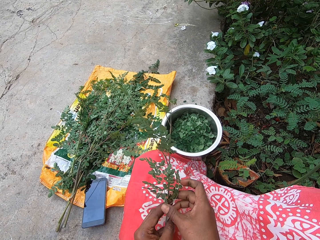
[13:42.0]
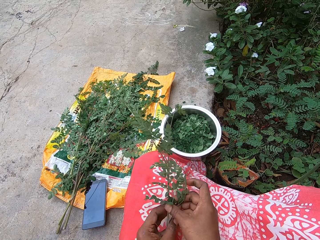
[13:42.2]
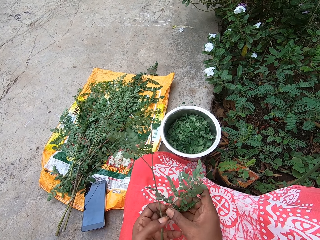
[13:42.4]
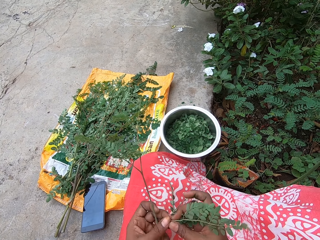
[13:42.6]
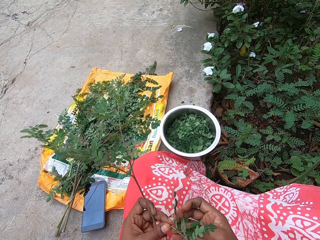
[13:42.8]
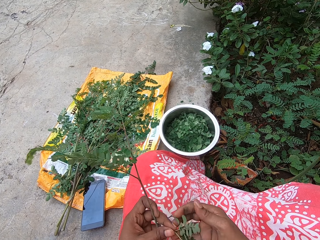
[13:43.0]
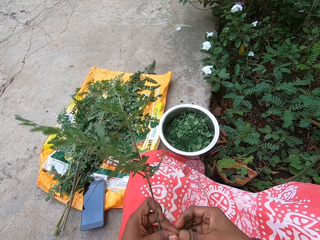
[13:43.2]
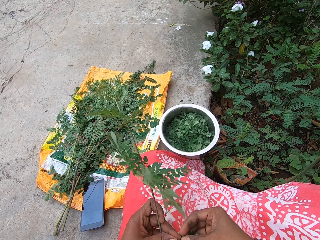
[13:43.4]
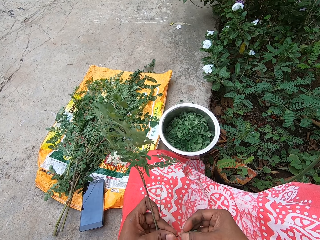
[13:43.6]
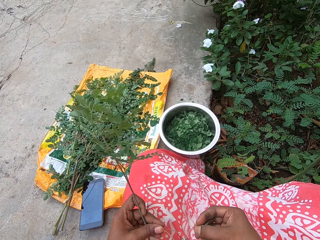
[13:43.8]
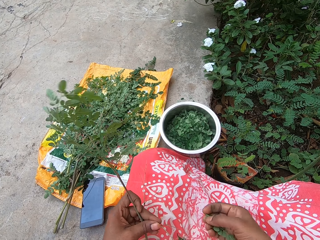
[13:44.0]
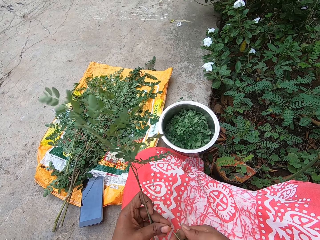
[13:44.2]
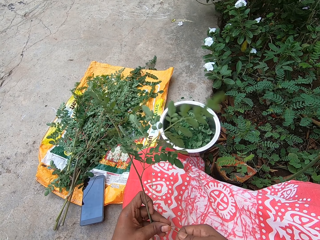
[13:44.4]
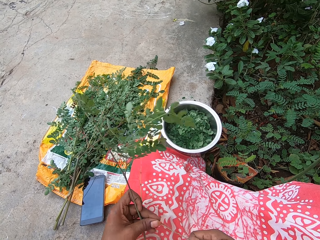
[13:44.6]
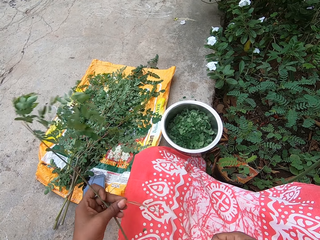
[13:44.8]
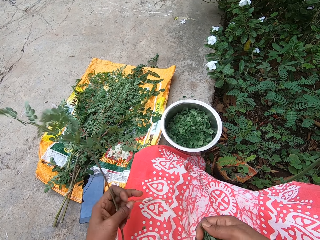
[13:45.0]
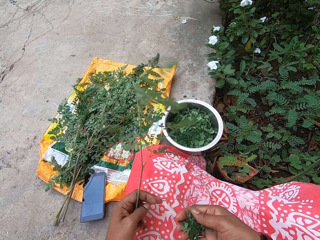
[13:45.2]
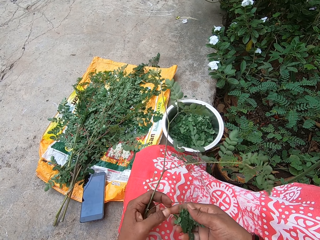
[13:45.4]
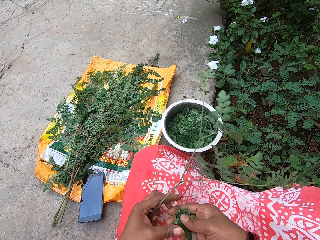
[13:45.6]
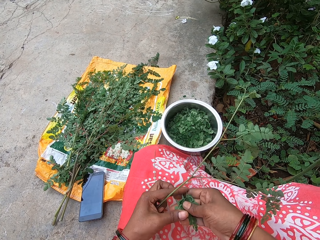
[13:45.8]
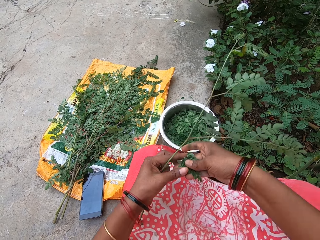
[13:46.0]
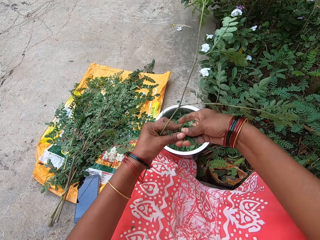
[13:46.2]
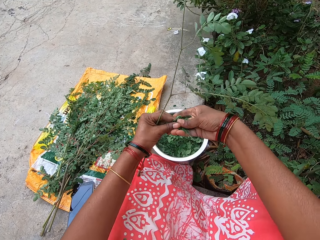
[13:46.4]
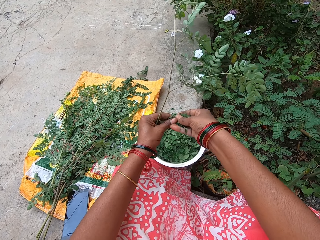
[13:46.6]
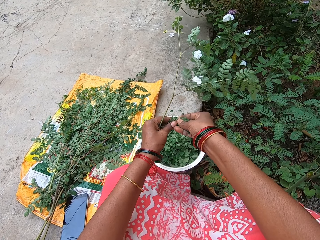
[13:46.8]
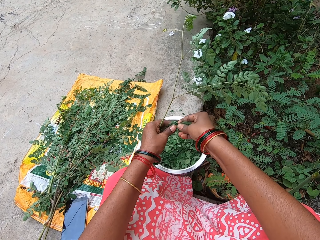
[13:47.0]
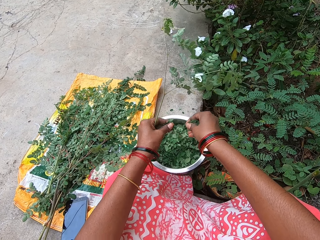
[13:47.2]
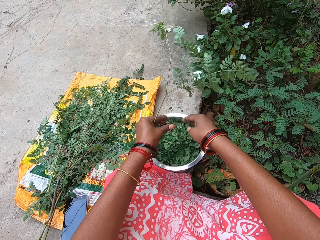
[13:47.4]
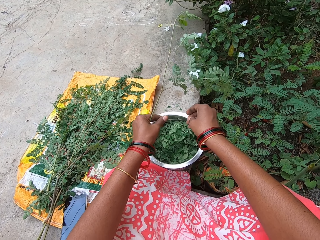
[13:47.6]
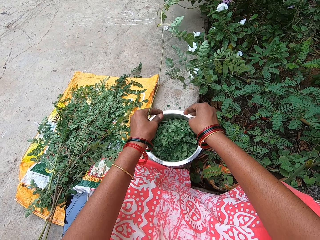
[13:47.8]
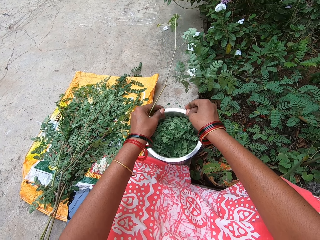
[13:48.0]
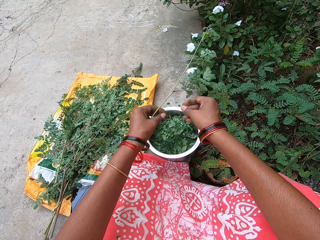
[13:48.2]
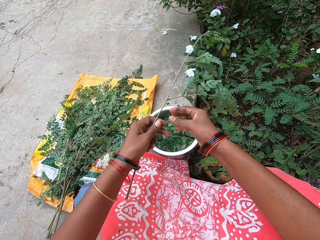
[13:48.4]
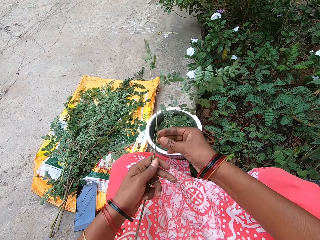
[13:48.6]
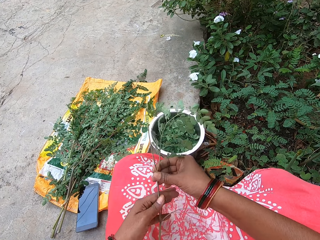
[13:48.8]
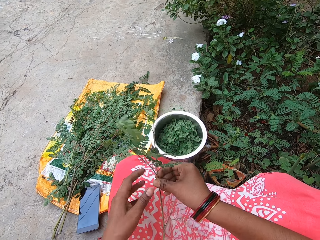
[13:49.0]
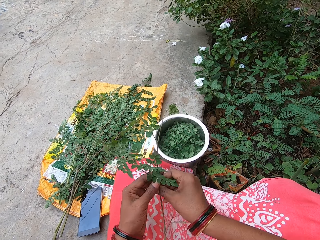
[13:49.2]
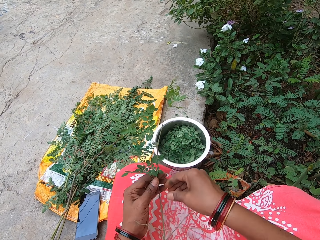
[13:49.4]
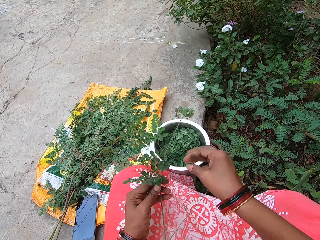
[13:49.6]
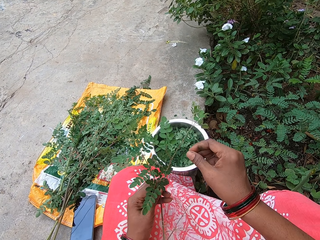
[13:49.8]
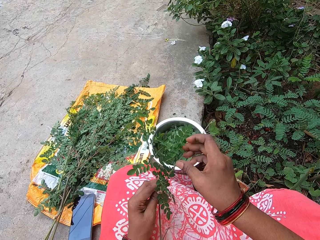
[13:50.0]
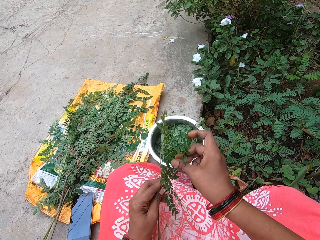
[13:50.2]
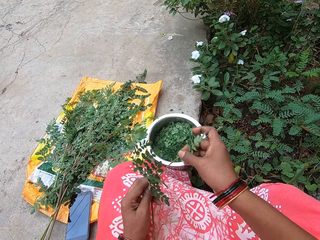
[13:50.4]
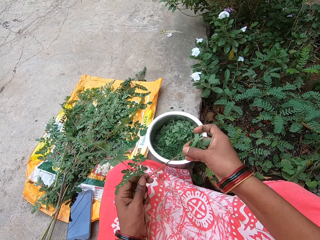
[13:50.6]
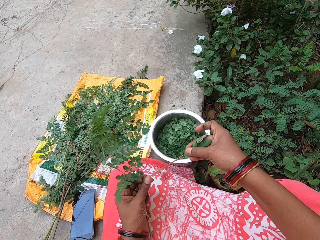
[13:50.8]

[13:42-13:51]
The camera wearer plucks leaves from the leaf stalk with her right hand. She holds the leaves with both hands. She splits the leaves in her hands. She drops the leaves in her right hand into a bowl on the floor. She shells leaves from a branch.

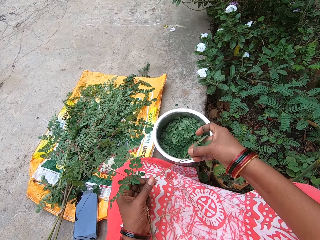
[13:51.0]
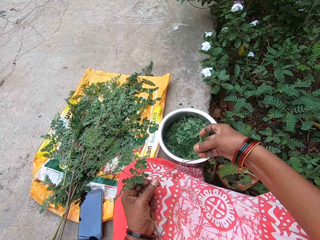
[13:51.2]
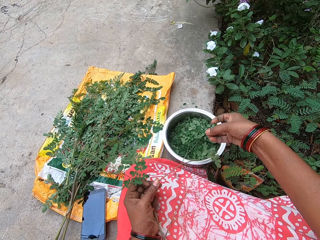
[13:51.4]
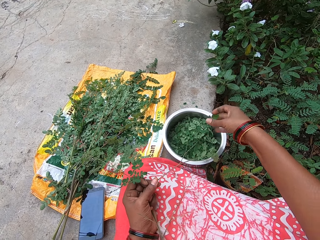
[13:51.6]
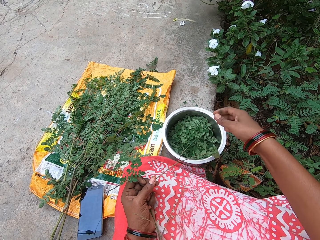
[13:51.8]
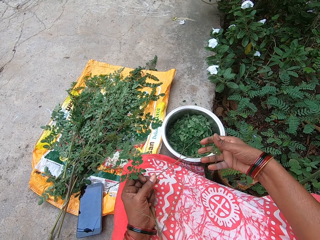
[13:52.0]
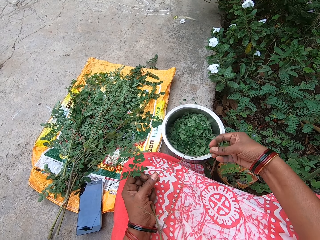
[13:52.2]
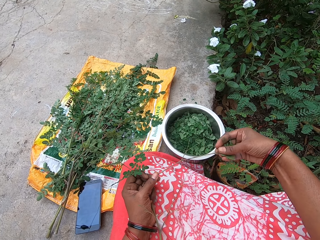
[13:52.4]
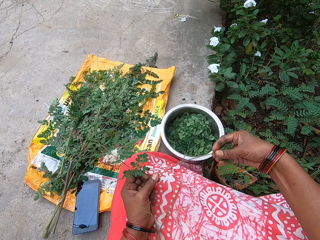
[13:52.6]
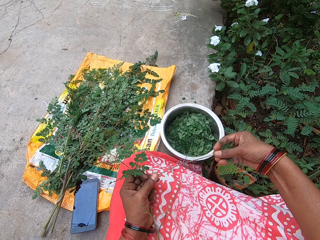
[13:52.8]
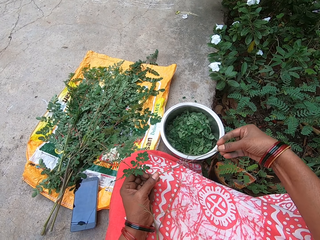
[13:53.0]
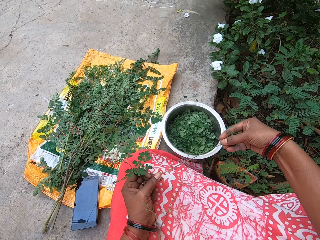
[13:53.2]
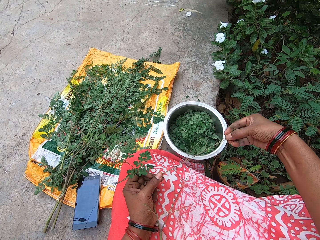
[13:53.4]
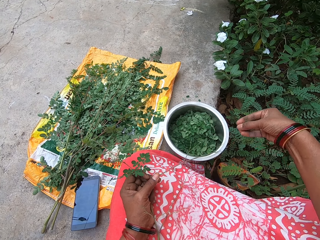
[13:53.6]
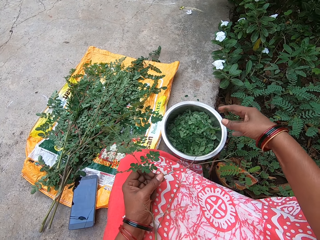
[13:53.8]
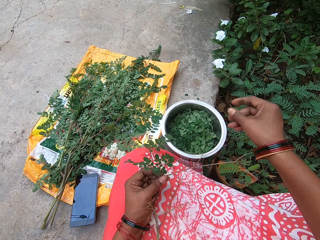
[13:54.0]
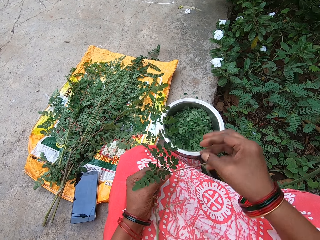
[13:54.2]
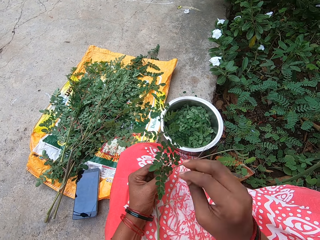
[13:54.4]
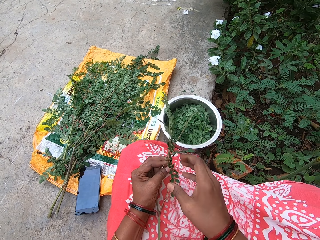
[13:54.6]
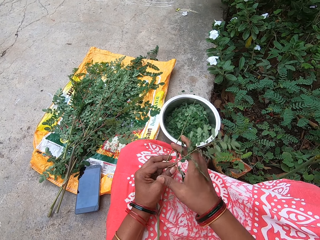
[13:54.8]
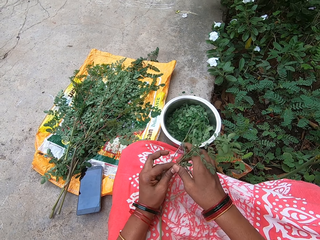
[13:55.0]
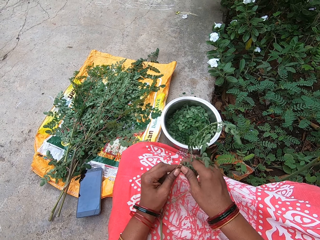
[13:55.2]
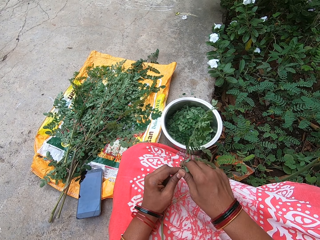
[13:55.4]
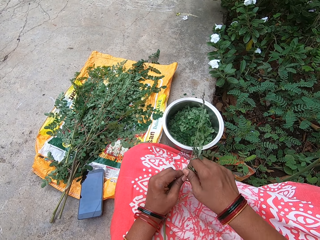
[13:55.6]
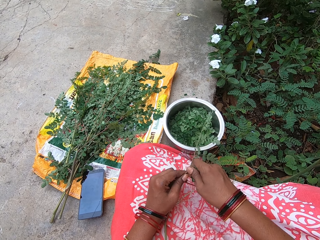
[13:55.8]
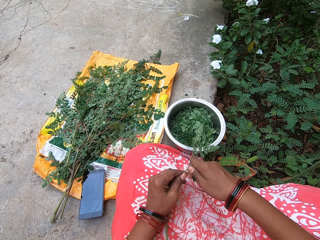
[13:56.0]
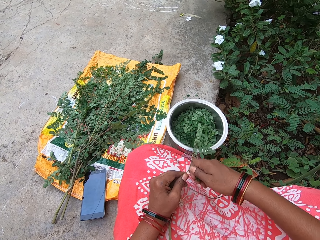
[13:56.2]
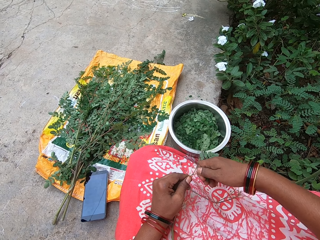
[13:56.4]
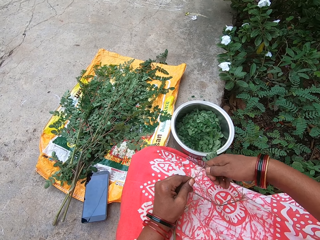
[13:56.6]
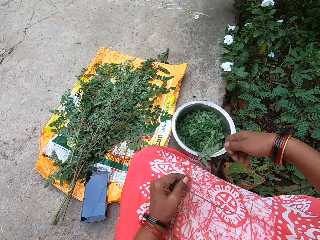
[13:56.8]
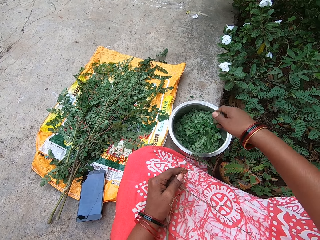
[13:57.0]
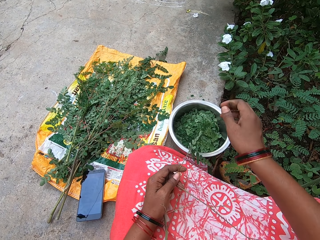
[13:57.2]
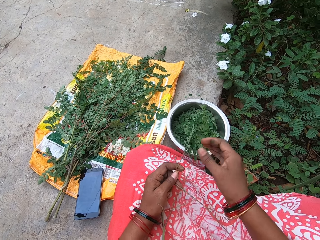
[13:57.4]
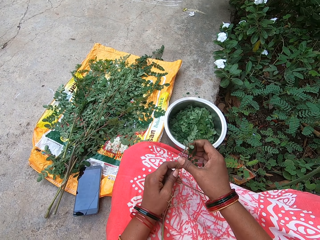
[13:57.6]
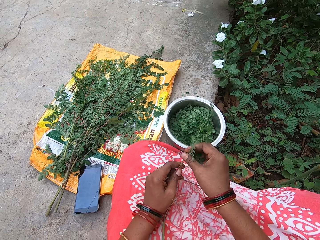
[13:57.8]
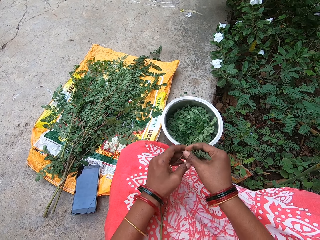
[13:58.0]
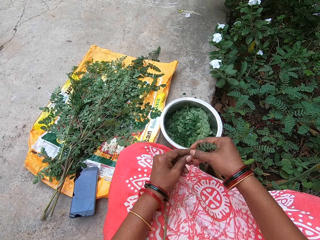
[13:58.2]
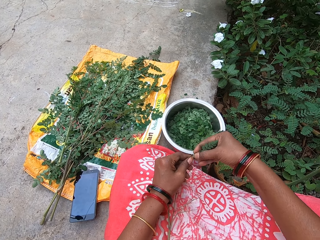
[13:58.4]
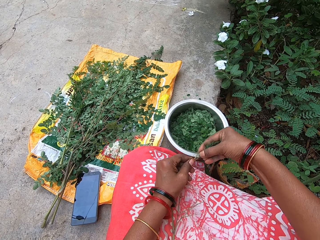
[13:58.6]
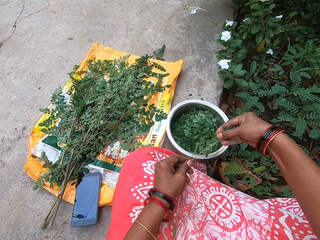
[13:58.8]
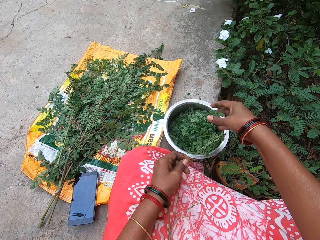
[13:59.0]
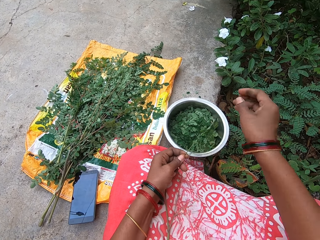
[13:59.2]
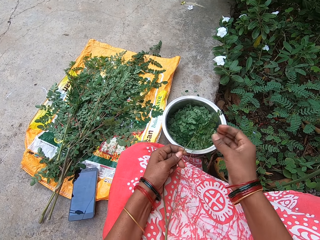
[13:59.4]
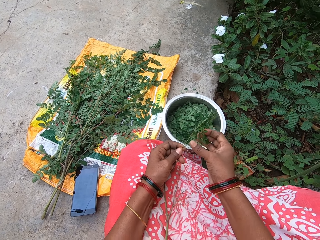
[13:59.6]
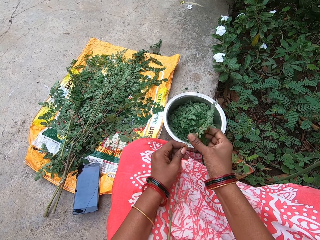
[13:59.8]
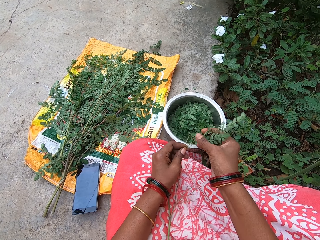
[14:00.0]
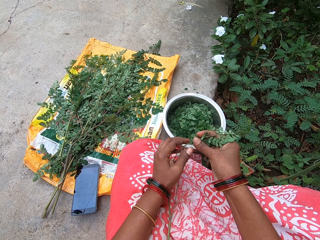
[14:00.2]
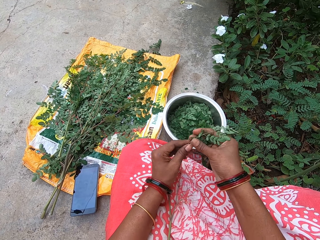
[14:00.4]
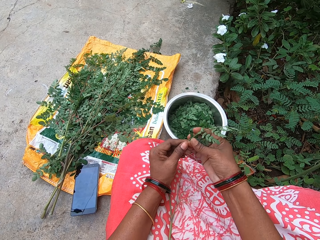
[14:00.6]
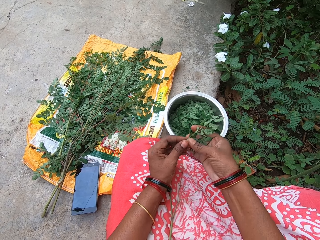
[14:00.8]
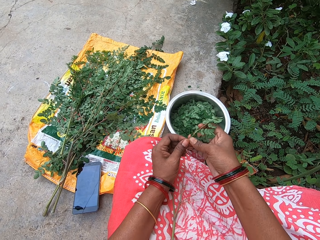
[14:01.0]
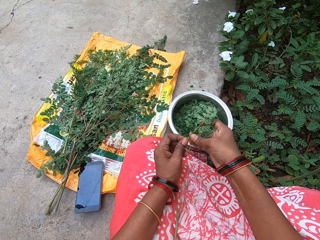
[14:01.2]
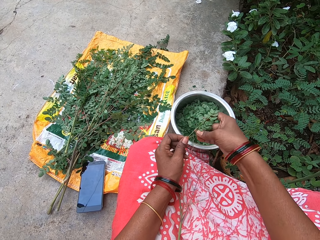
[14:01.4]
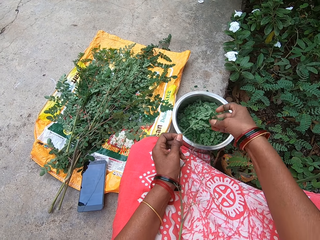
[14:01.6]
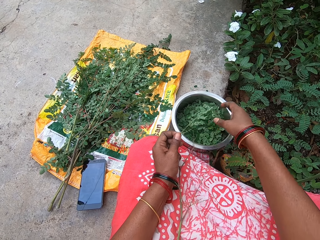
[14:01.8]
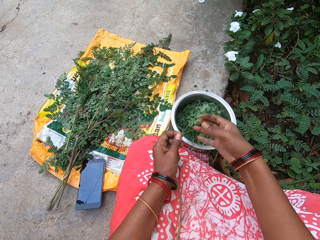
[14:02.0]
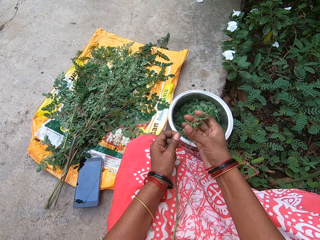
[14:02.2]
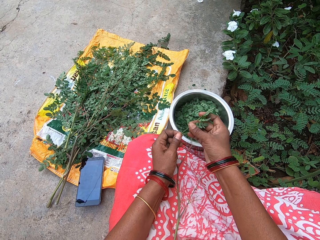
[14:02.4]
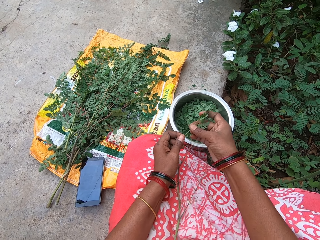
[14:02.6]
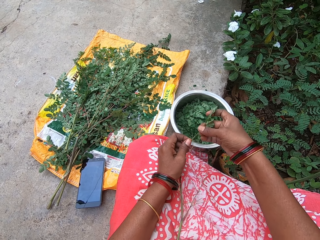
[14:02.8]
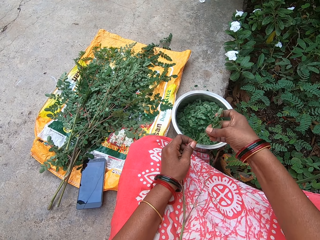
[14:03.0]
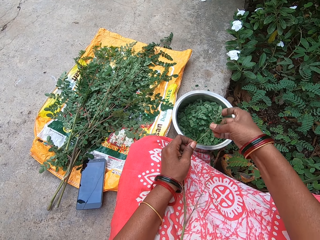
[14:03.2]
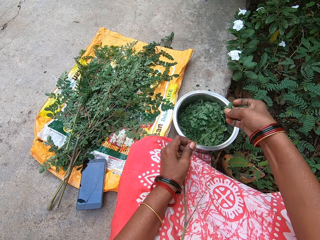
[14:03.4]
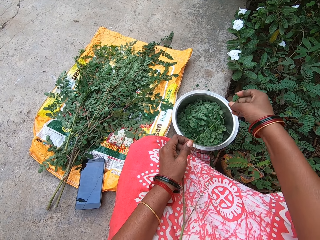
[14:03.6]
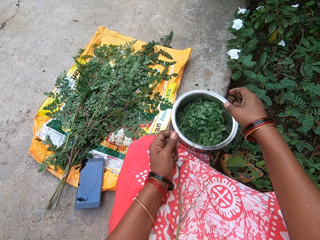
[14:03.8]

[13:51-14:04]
The camera wearer plucks leaves from the stem of a parsley leaf in her left hand with her right hand. She drops the leaves in her right hand into a bowl on the floor. She plucks leaves from the stem of a parsley leaf in her left hand with her right hand. She drops the leaves in her right hand into the bowl on the floor. She plucks leaves from the stem of a parsley leaf in her left hand with her right hand. She drops the leaves in her right hand into the bowl on the floor. She plucks leaves from the stem of a parsley leaf in her left hand with her right hand. She drops the leaves in her right hand into the bowl on the floor. She plucks leaves from the stem of a parsley leaf in her left hand with her right hand. She drops the leaves in her right hand into the bowl on the floor. She plucks leaves from the stem of a parsley leaf in her left hand with her right hand.
